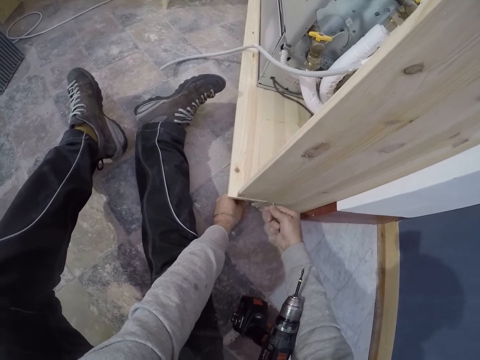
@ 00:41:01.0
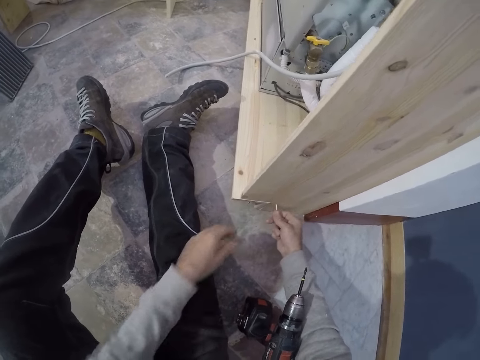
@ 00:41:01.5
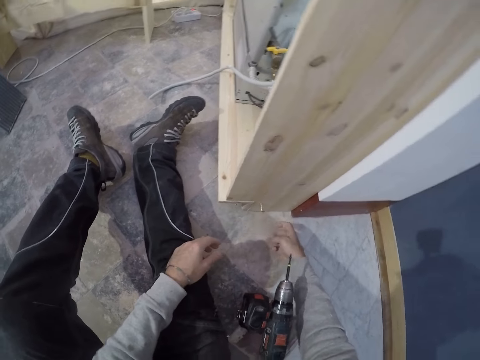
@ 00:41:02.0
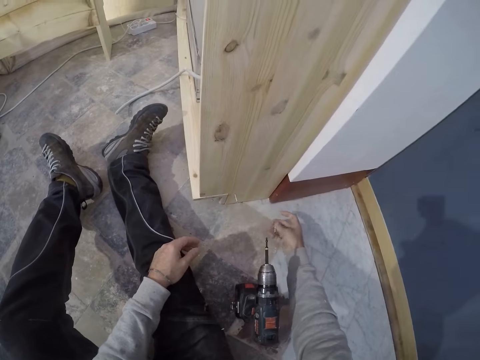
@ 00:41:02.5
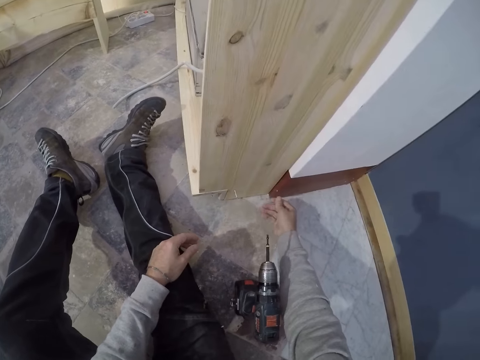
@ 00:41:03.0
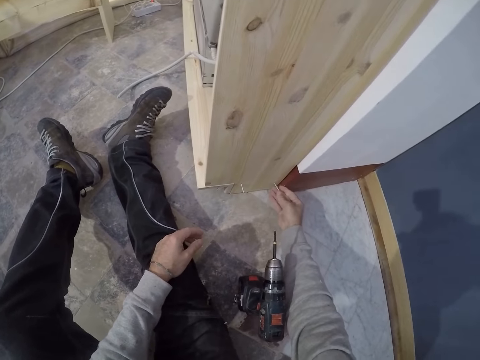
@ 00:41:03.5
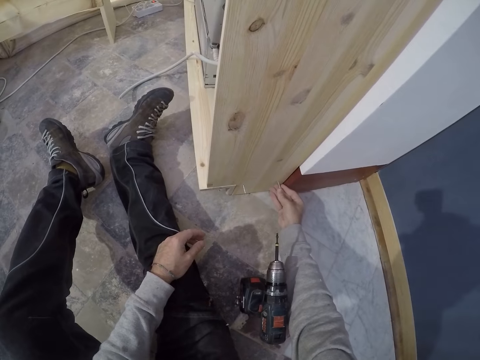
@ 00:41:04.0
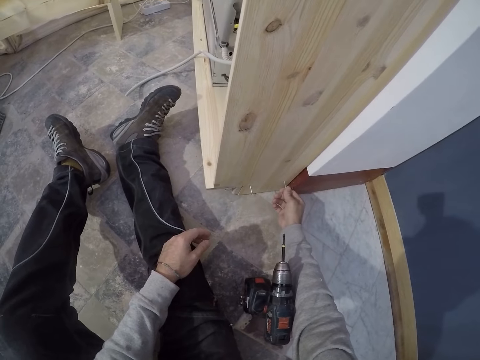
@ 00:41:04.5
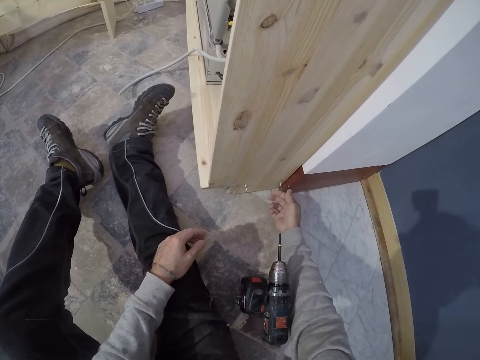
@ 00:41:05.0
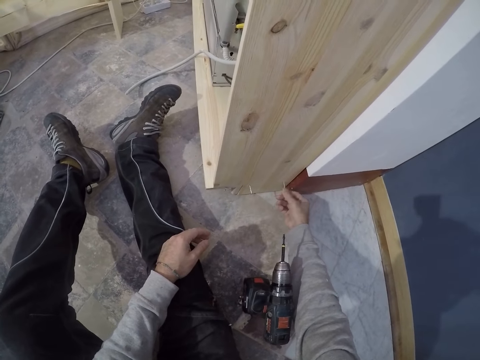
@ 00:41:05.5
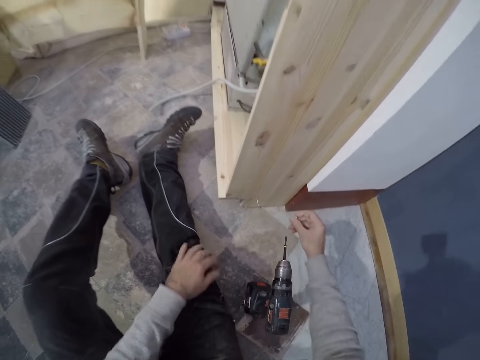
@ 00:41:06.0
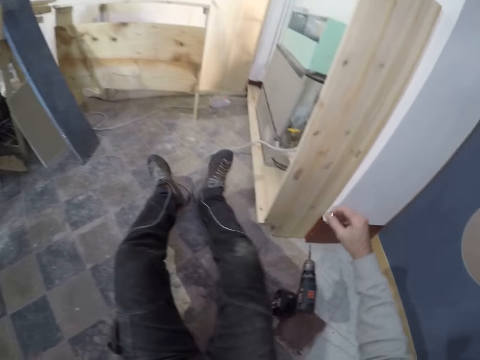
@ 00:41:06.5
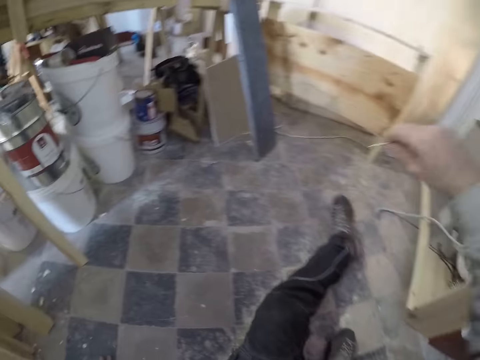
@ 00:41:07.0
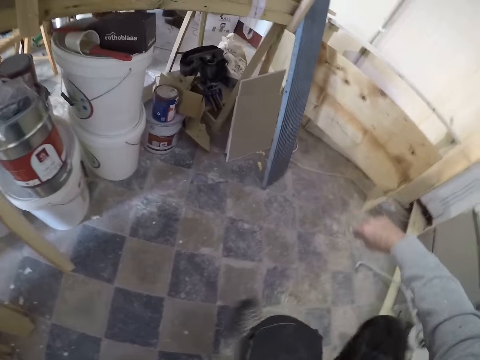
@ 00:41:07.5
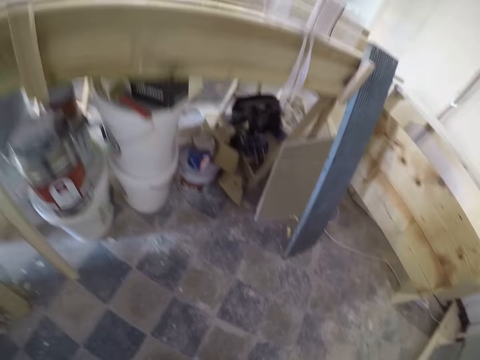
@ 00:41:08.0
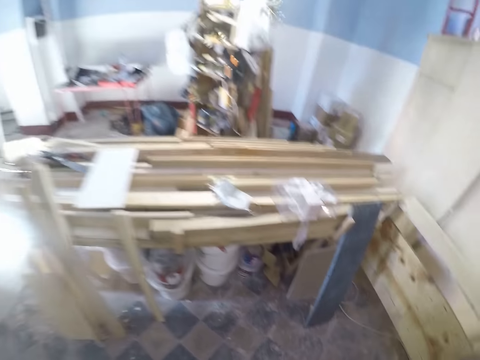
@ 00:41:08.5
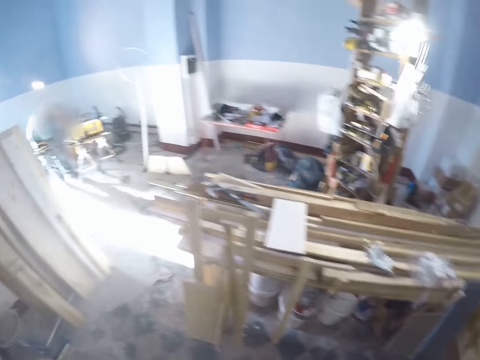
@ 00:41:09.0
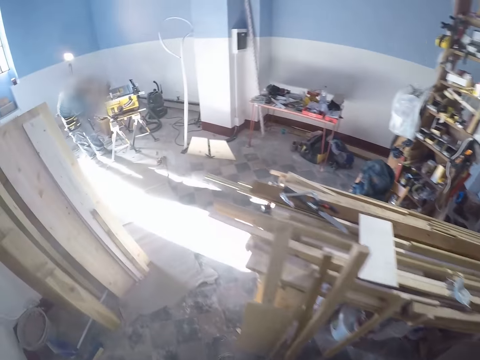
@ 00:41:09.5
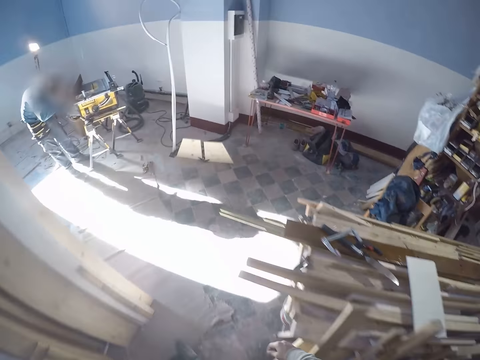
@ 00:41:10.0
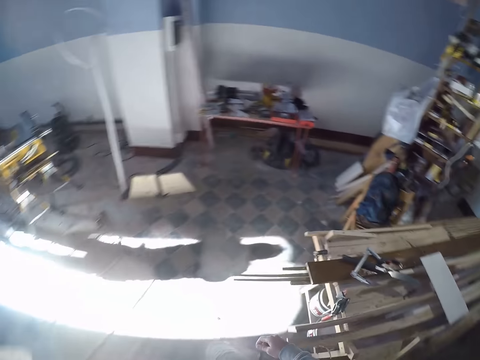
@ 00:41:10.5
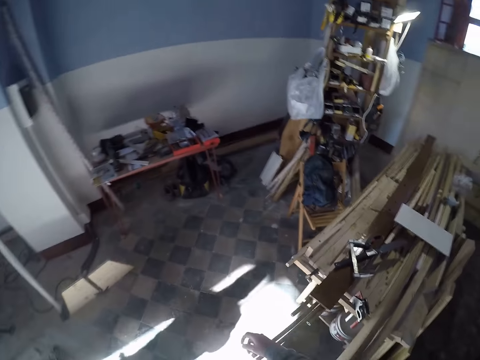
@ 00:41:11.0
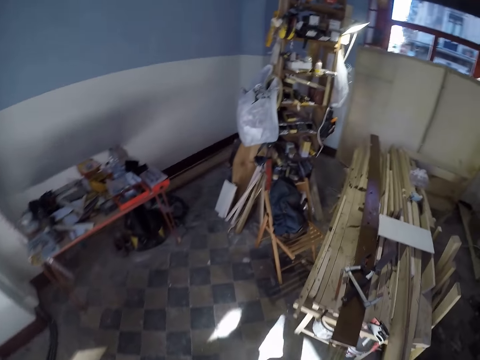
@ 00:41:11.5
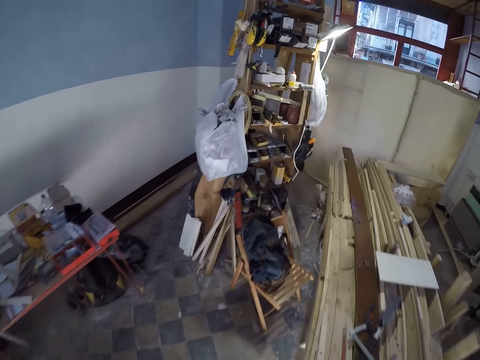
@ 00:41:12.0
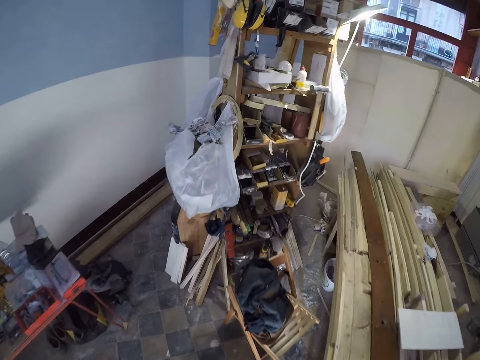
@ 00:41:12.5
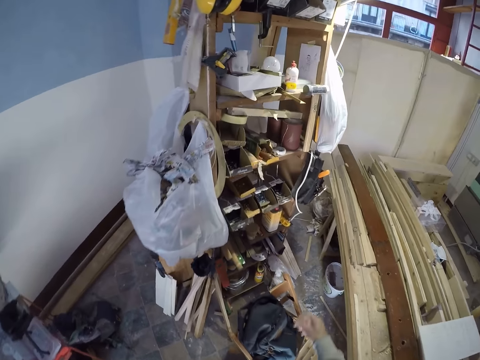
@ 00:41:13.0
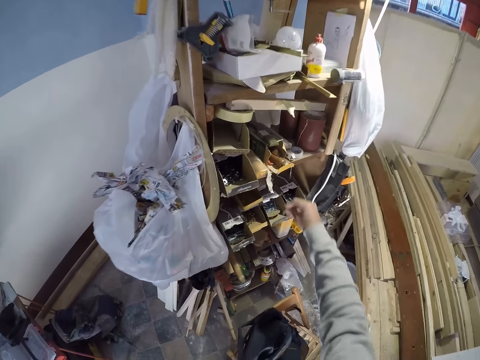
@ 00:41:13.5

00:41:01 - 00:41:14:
The camera wearer fixes the screw in the small wood with his right hand. He removes the nail from the hole in the shelf with his right hand. He stands up. He walks around the room.

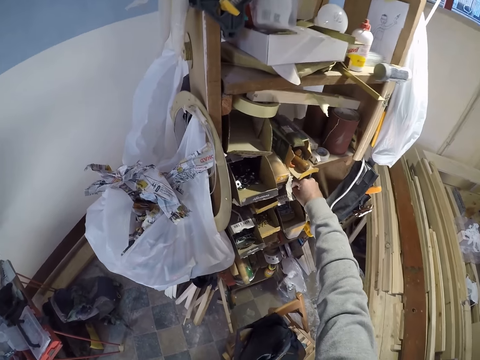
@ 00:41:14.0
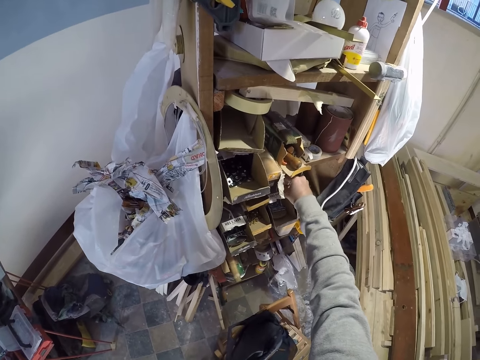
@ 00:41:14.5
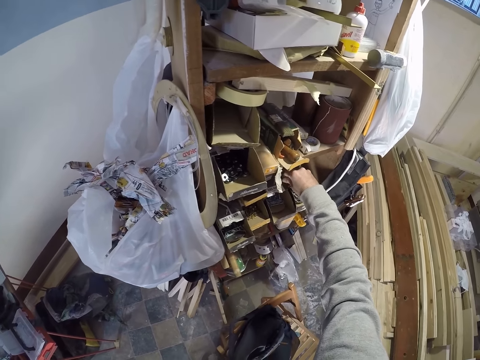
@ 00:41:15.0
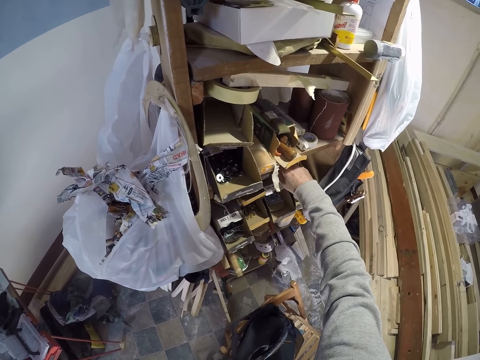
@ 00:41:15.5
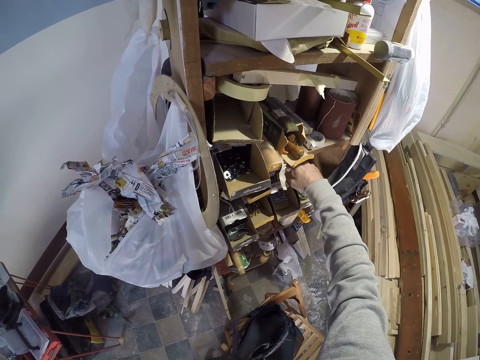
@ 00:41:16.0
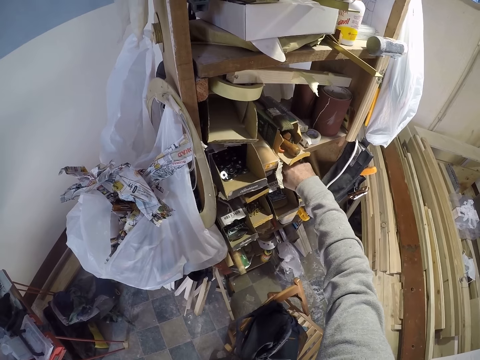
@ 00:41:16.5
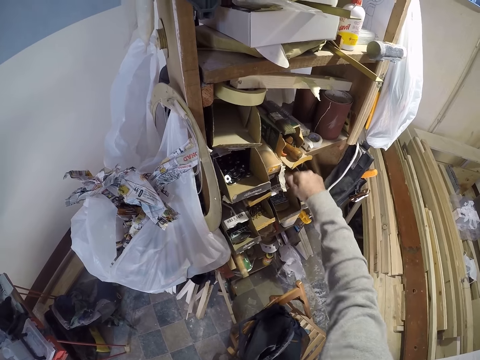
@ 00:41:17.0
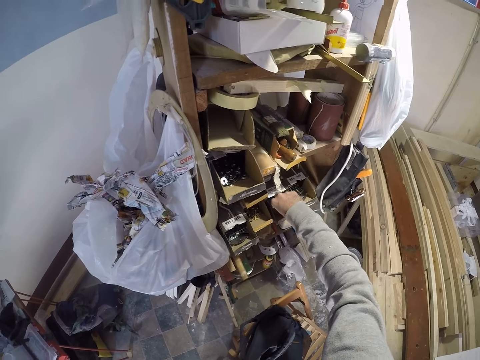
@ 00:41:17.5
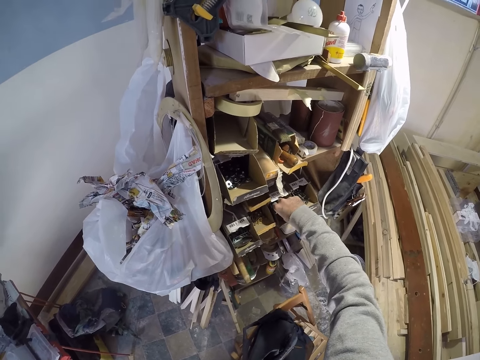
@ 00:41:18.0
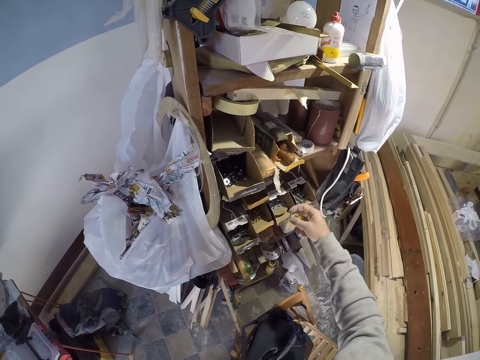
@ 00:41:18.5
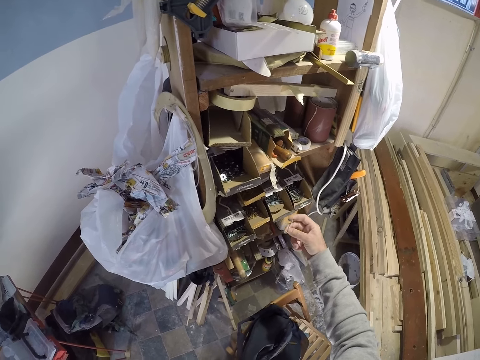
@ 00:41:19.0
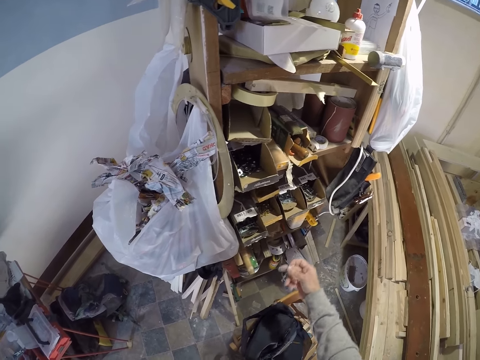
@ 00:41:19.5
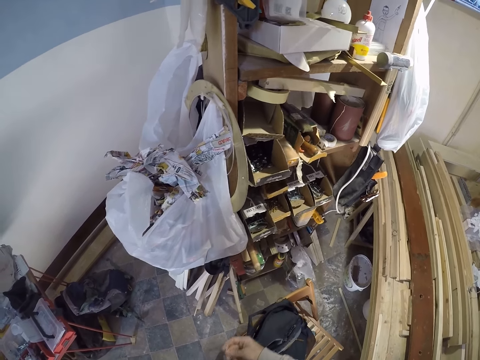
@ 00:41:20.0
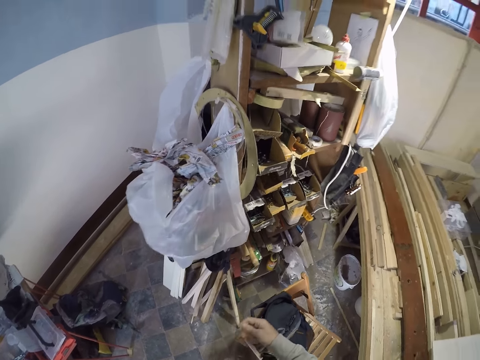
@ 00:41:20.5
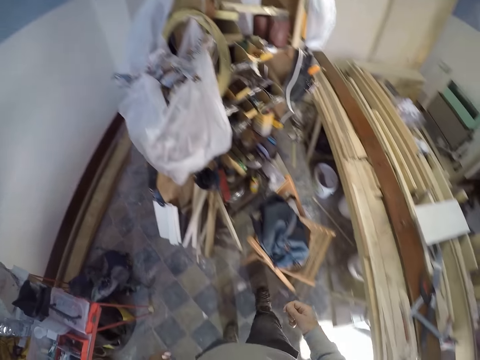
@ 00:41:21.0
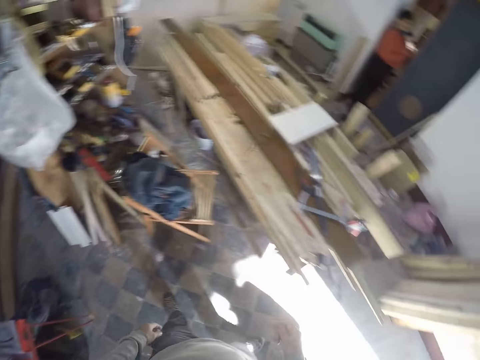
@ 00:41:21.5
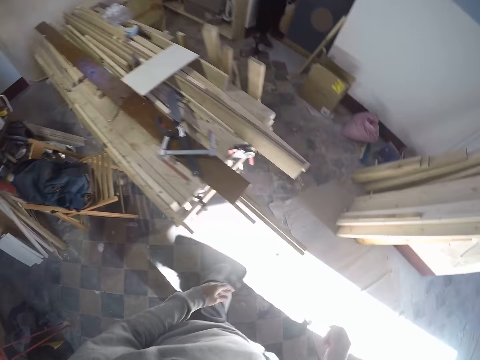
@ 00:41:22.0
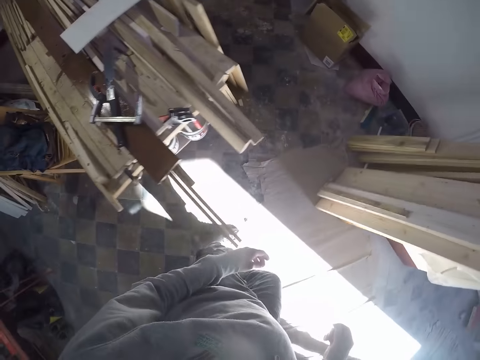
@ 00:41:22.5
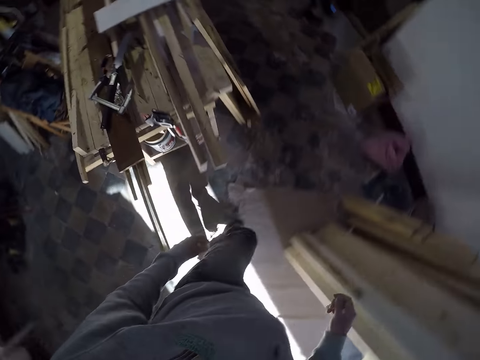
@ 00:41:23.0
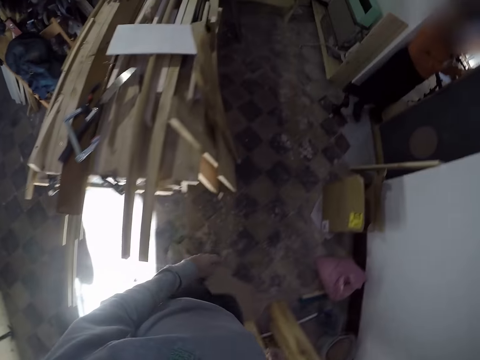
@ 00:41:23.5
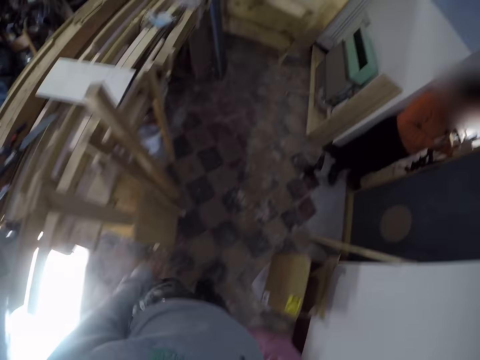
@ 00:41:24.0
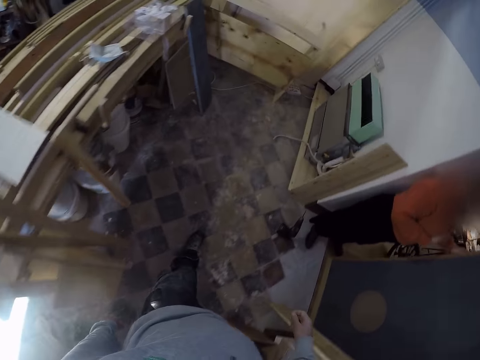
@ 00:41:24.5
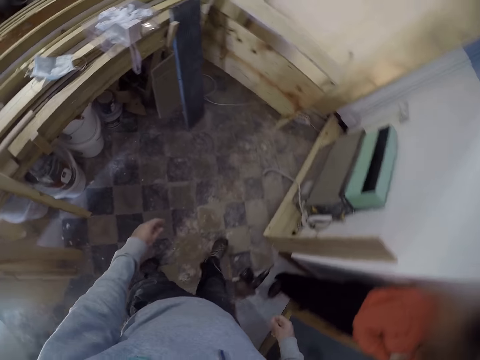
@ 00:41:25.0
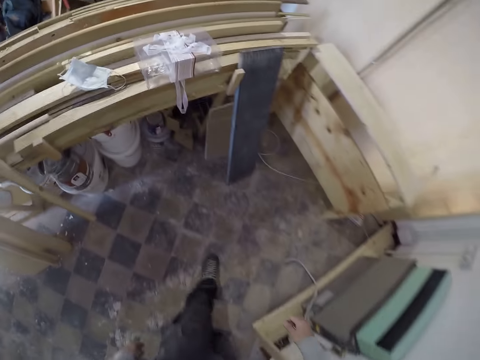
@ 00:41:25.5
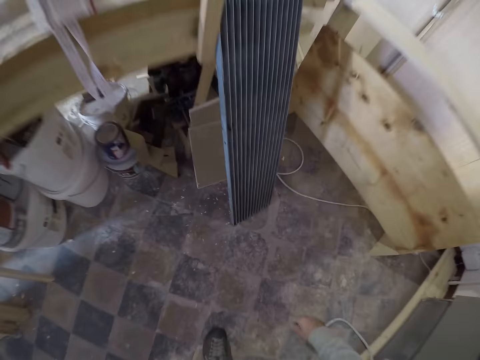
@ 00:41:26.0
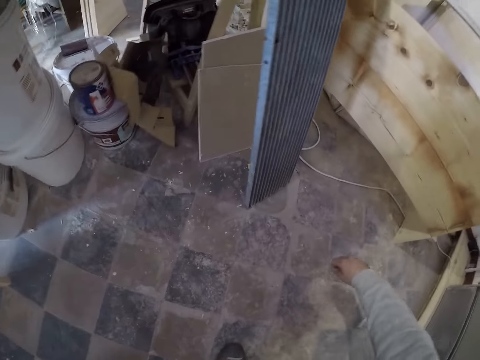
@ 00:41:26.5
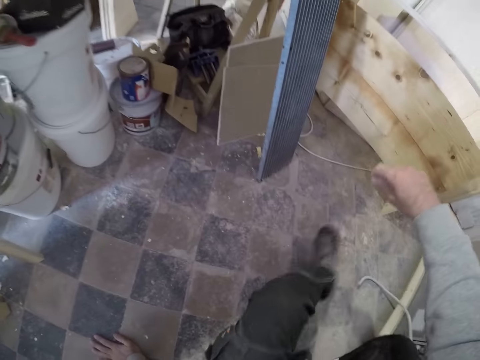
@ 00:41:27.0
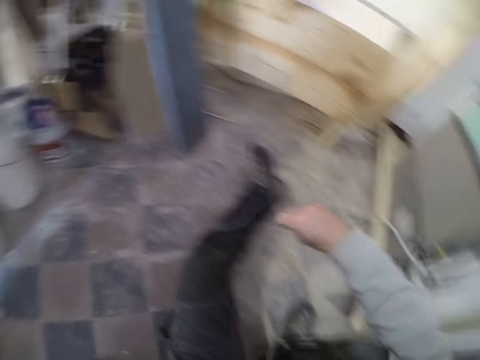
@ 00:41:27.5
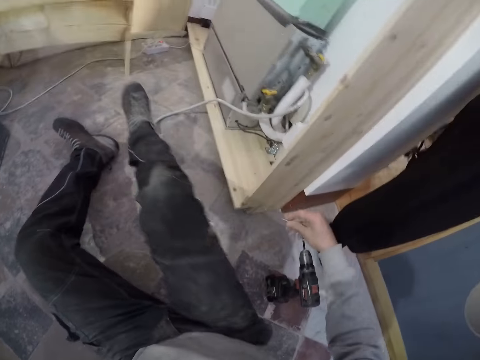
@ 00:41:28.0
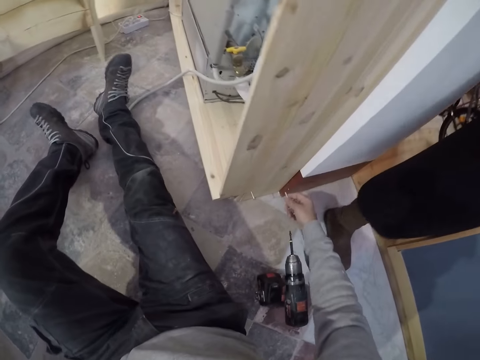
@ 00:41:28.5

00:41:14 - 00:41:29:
The camera wearer picks a nail from a box on a shelf with his right hand. He walks around the room. He sits on the floor.
